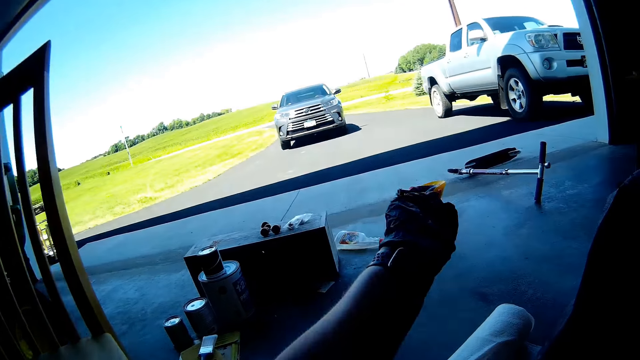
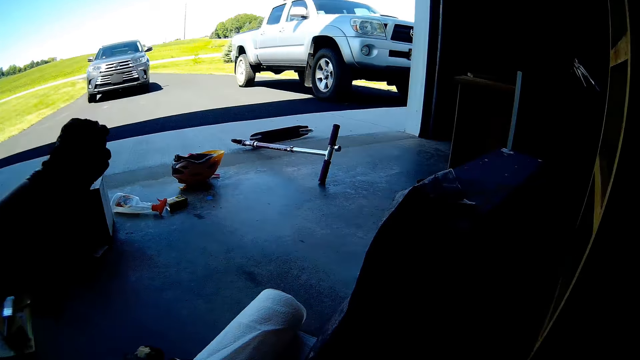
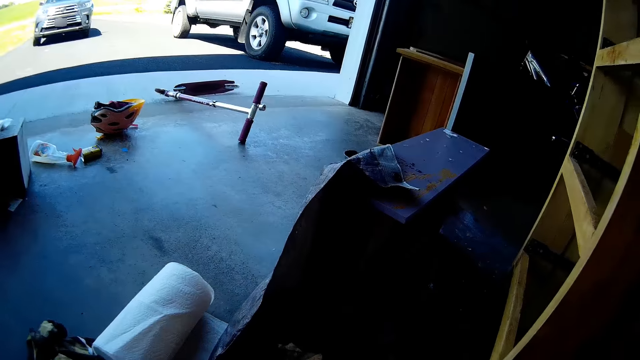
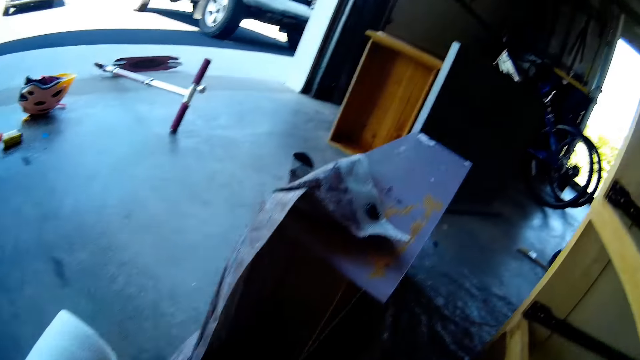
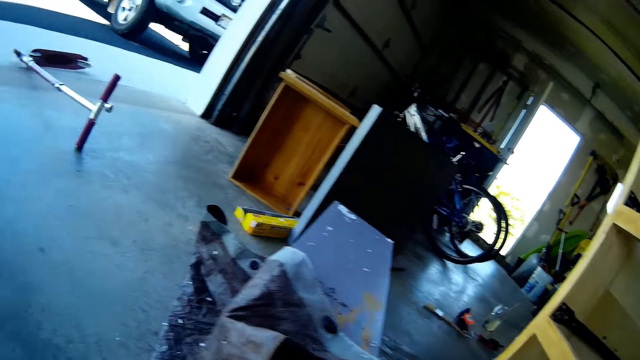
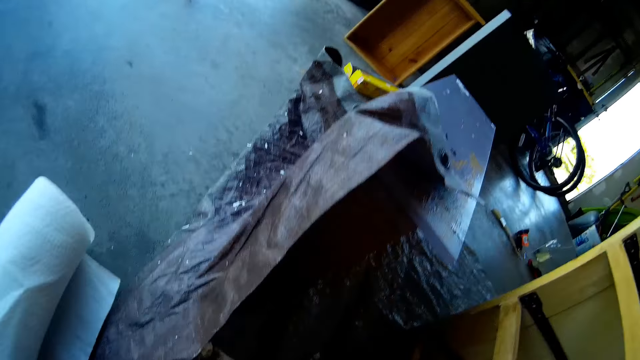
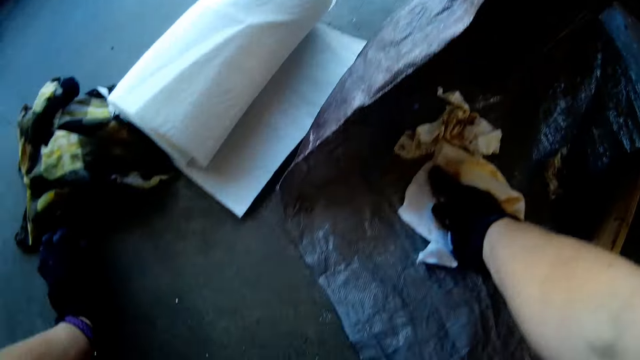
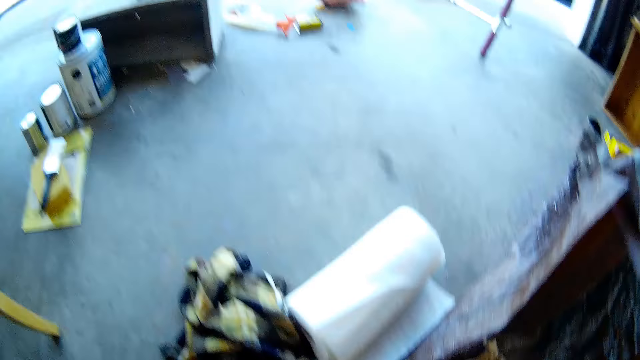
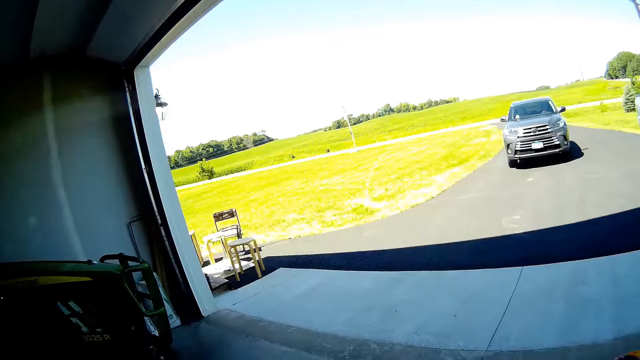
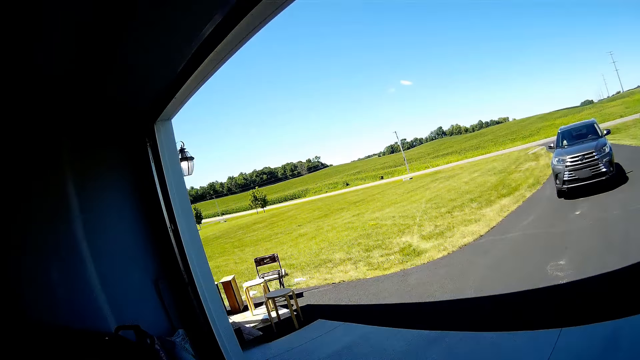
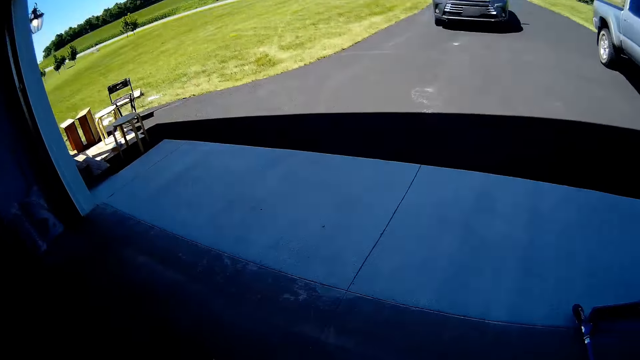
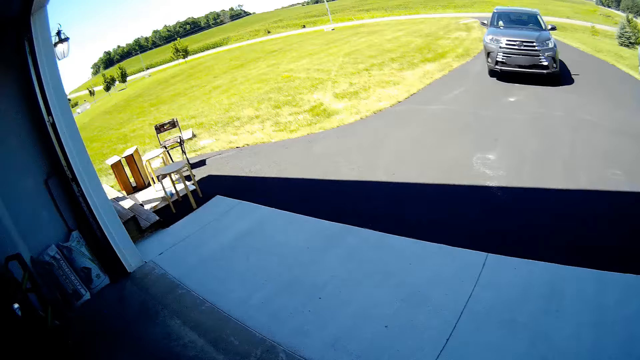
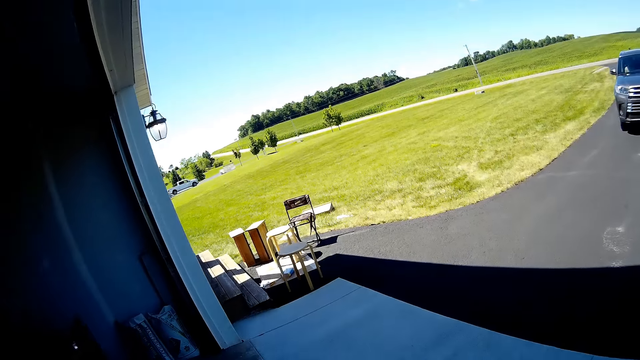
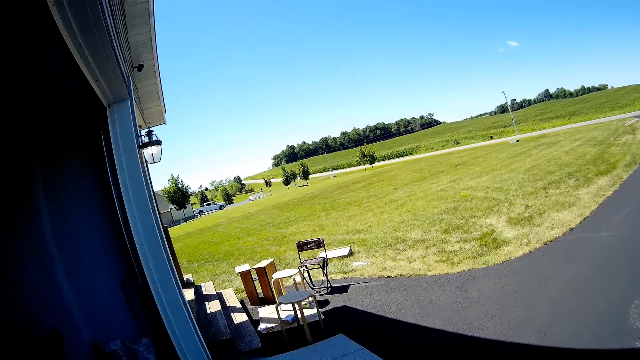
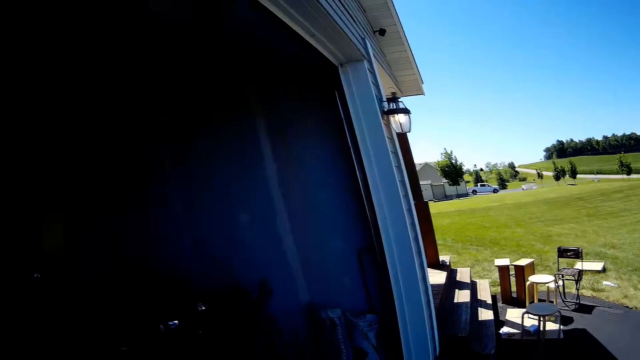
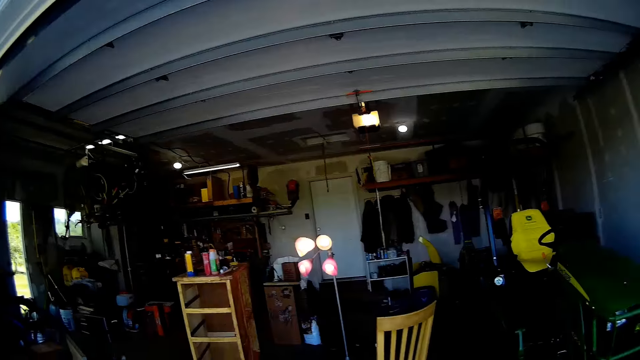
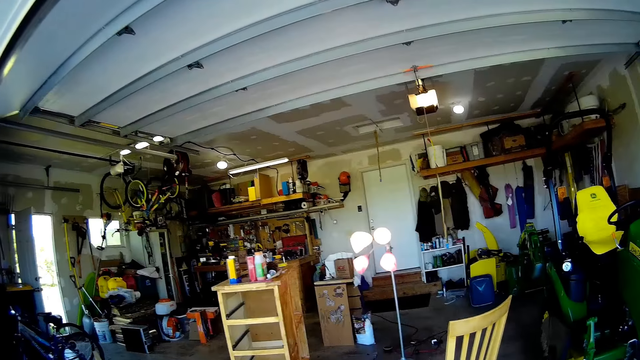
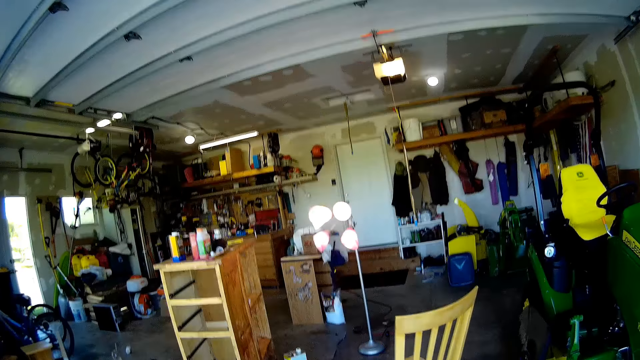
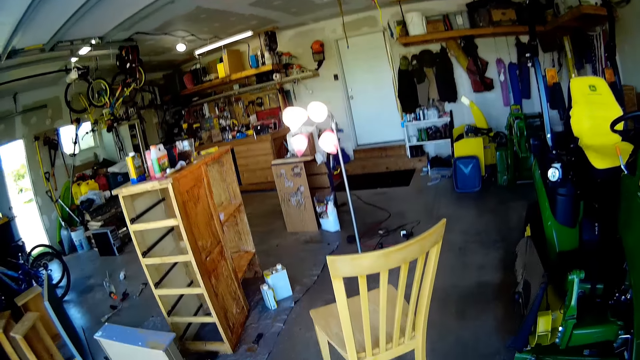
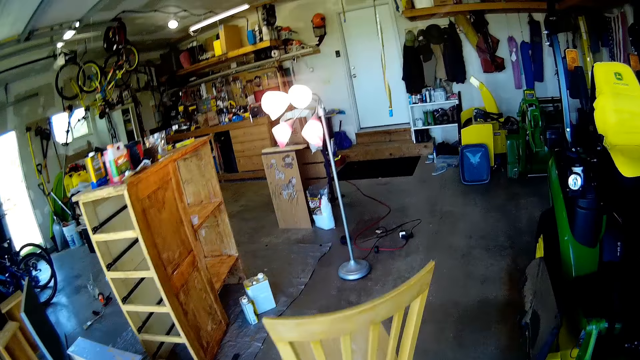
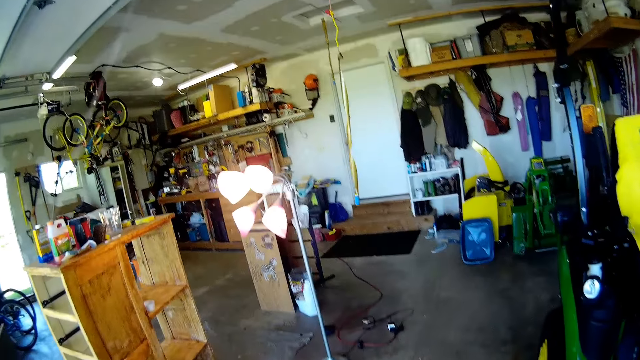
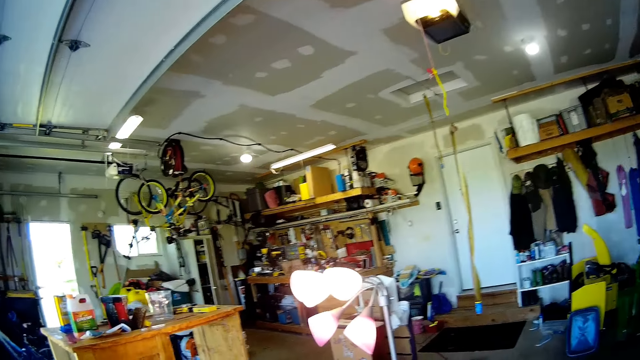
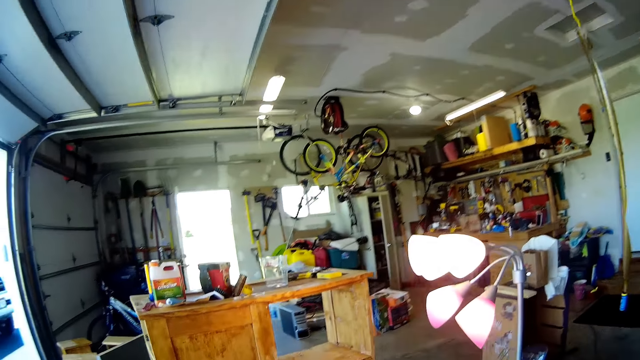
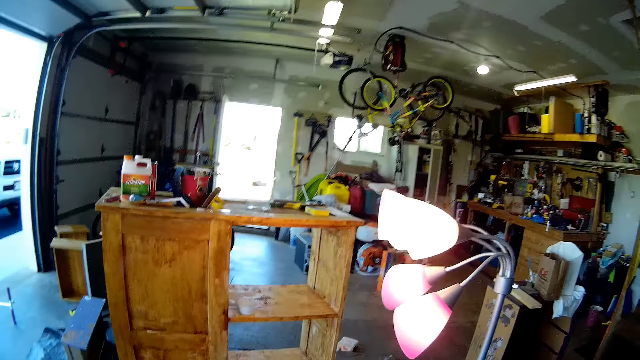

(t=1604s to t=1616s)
The camera wearer points outside with the hand. She stretches her hand. She picks up a can of liquid from the ground. She walks in the room to the cupboard. She walks around the garage.

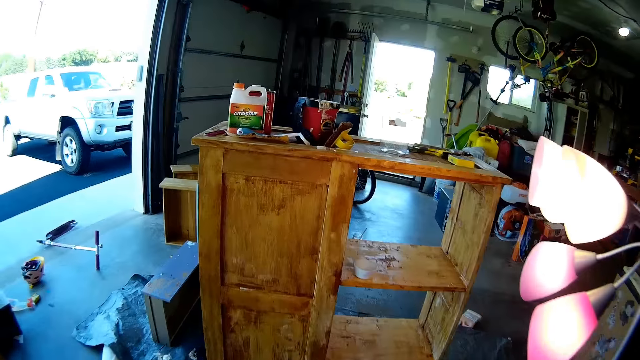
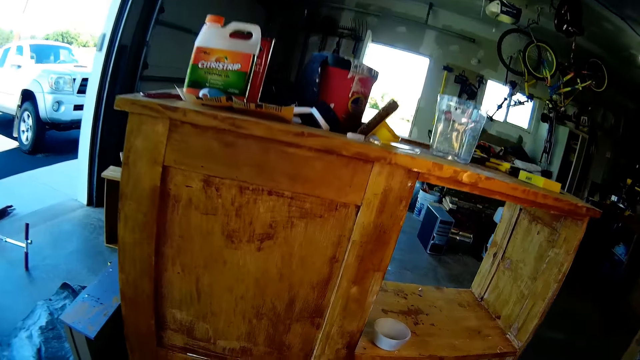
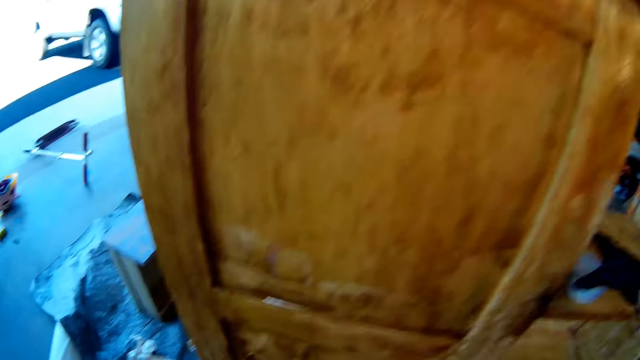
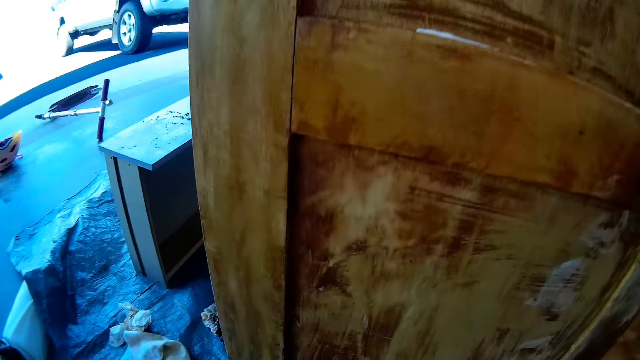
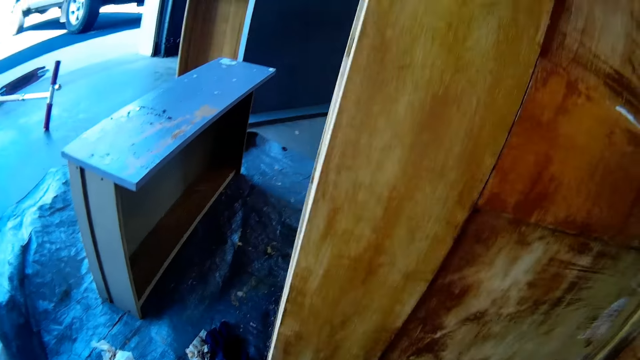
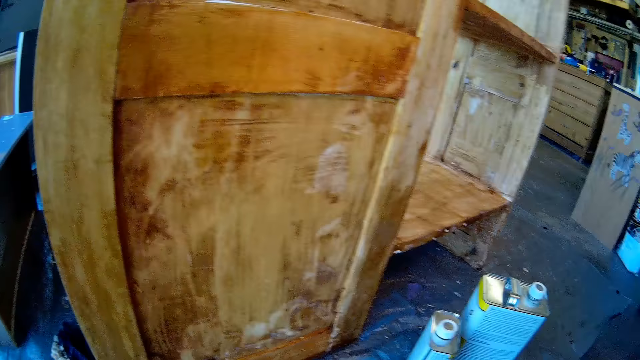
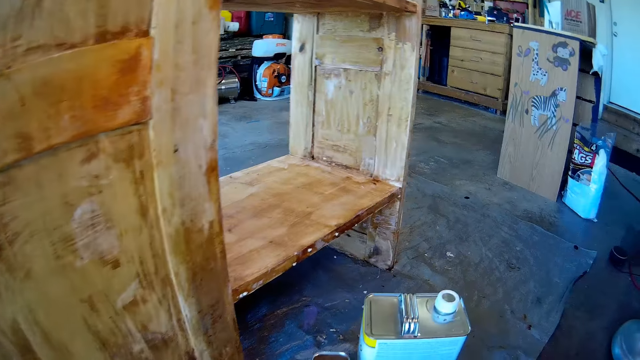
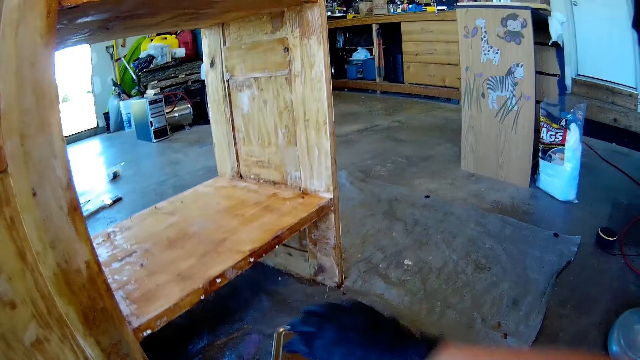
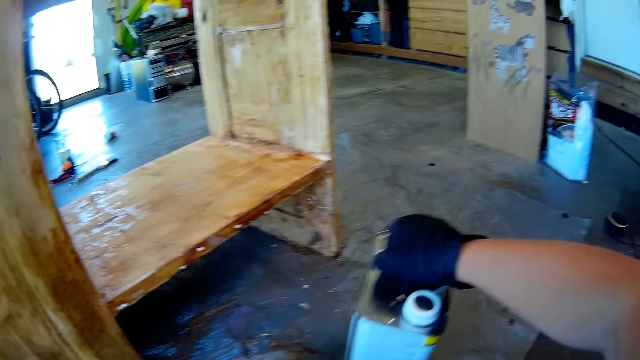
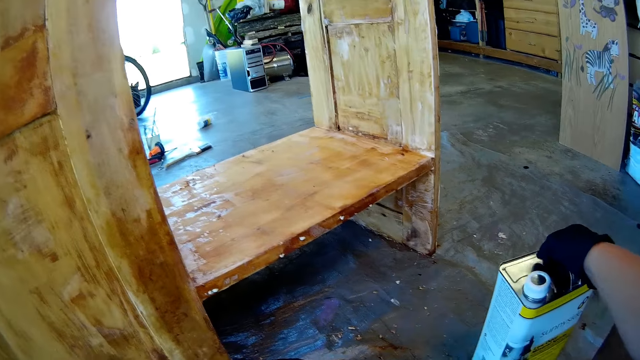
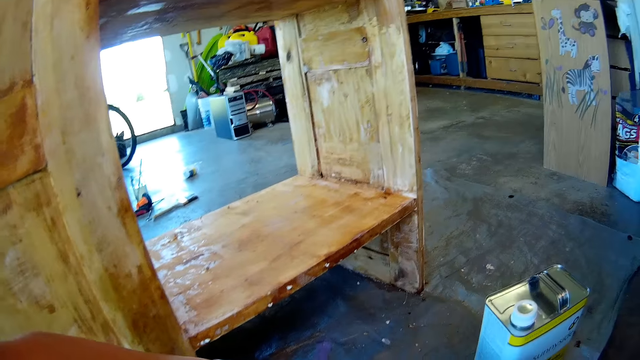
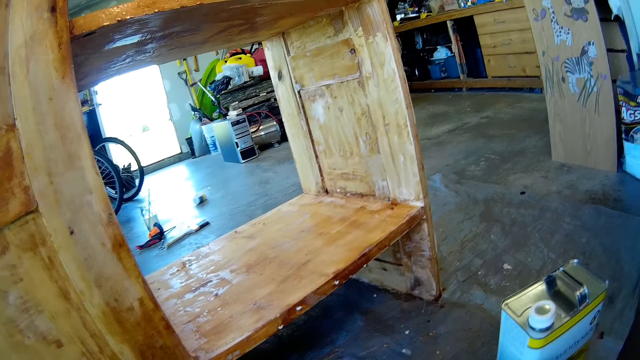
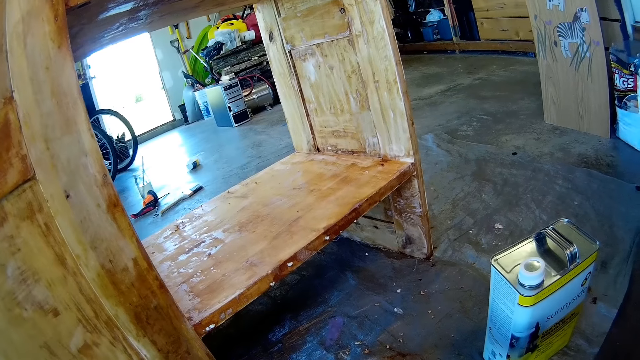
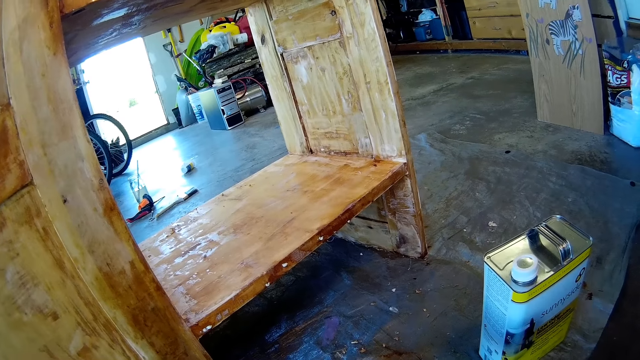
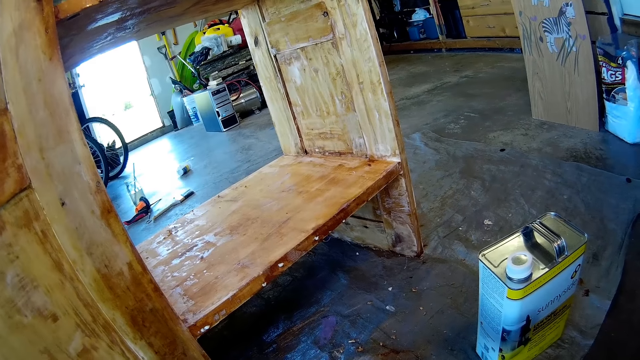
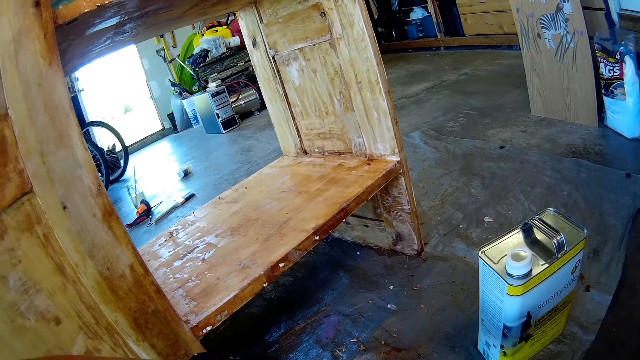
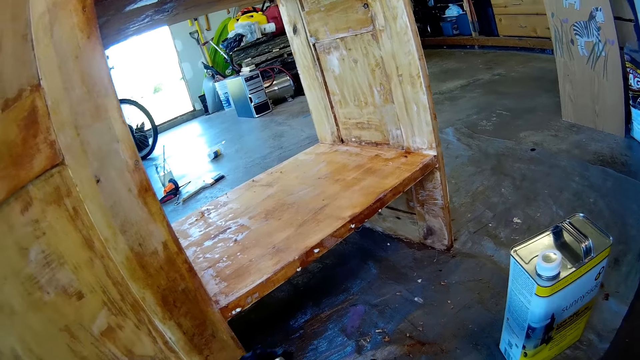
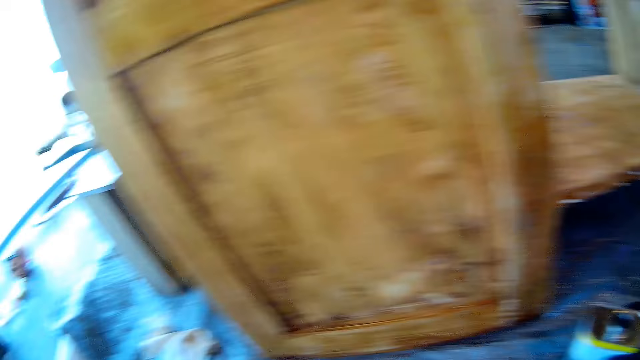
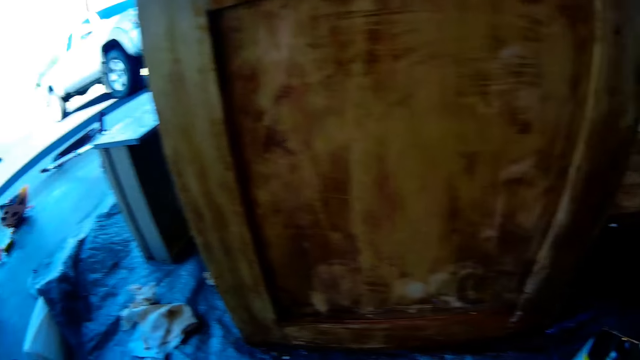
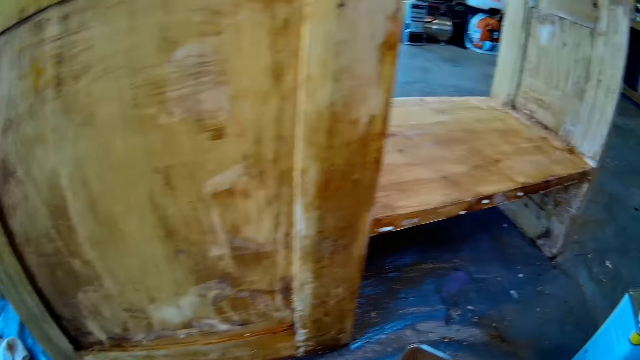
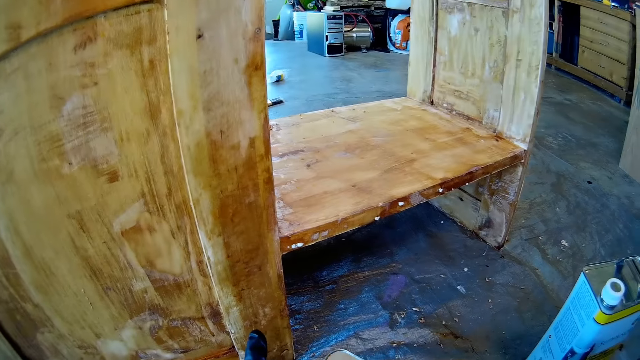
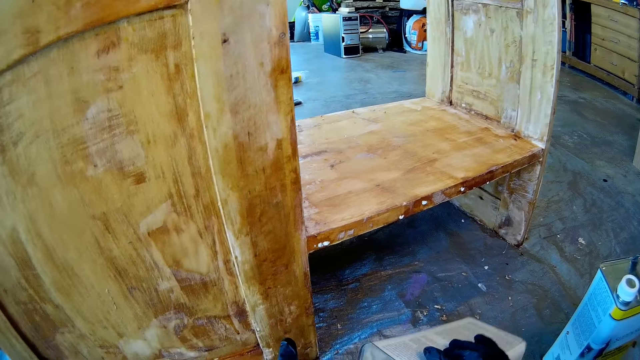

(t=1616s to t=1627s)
The camera wearer moves the jerrycan. They put the can down.
